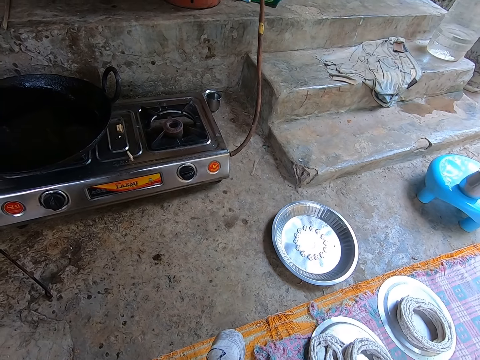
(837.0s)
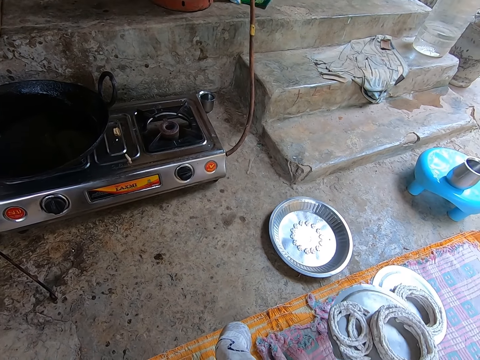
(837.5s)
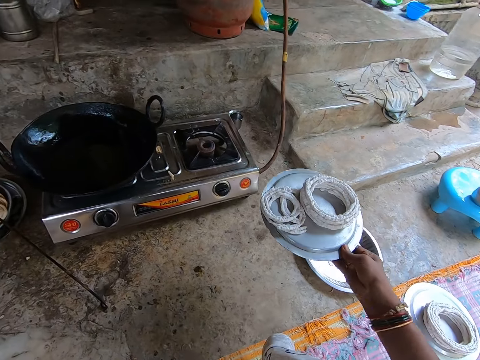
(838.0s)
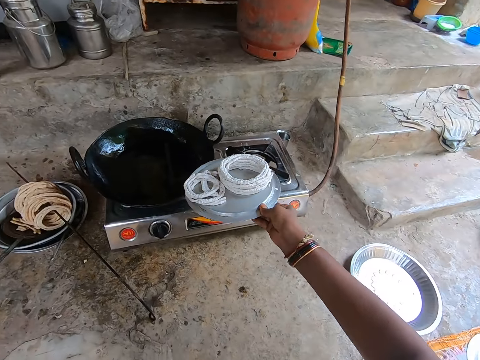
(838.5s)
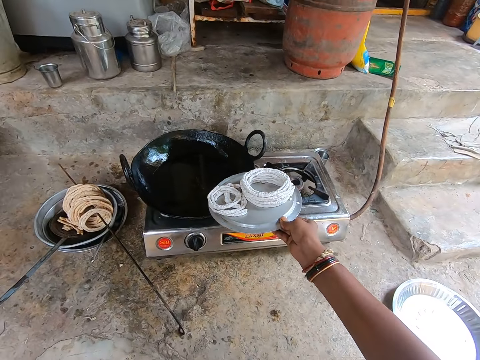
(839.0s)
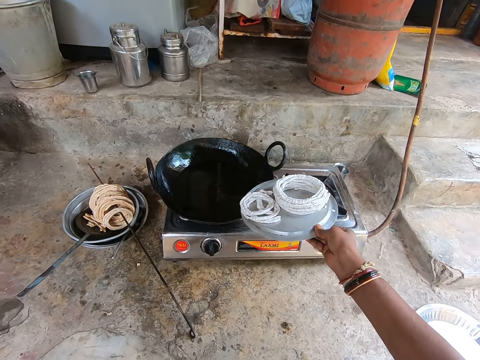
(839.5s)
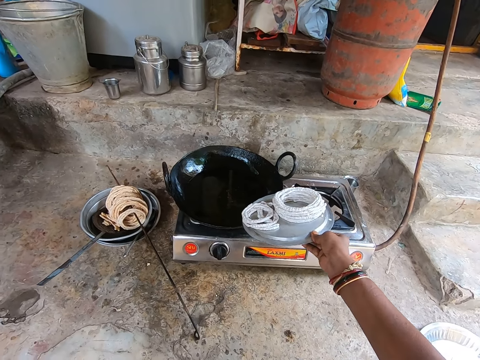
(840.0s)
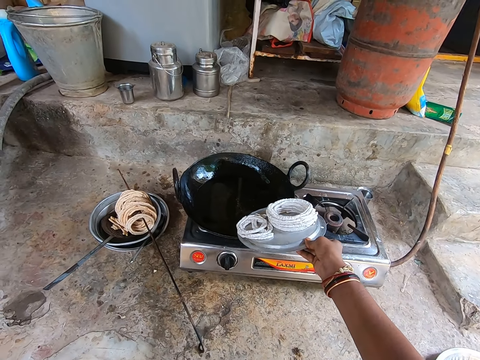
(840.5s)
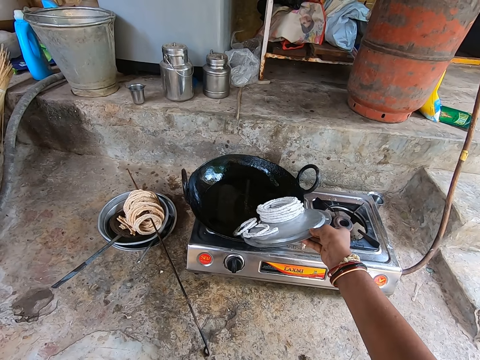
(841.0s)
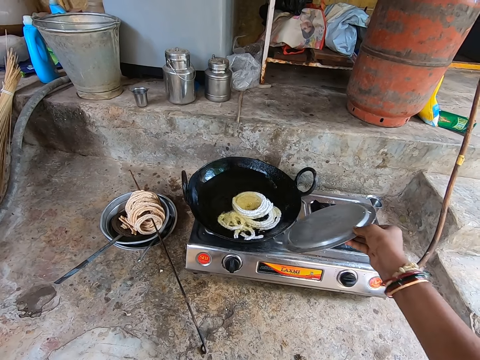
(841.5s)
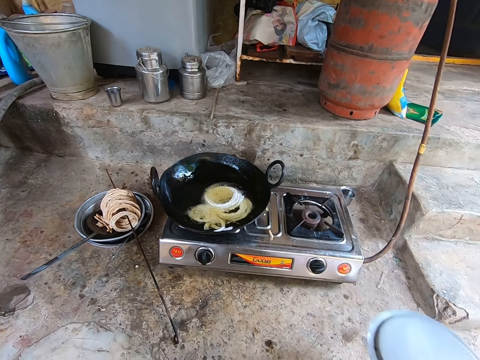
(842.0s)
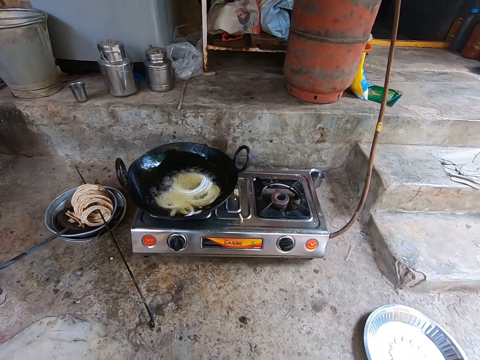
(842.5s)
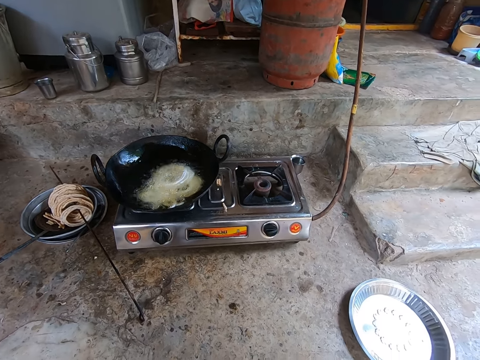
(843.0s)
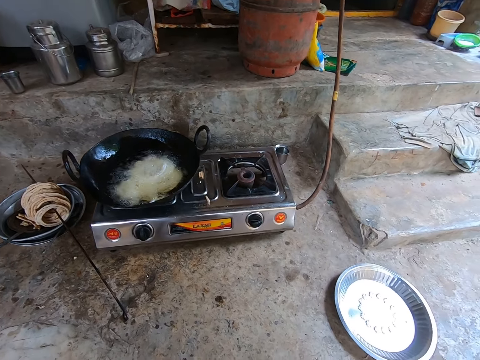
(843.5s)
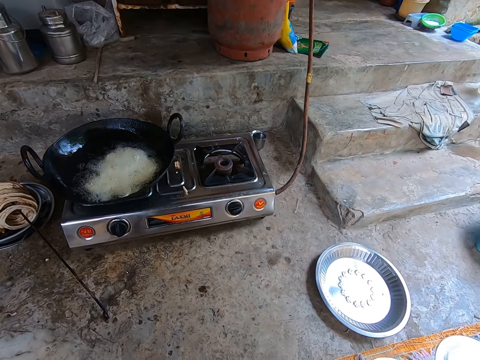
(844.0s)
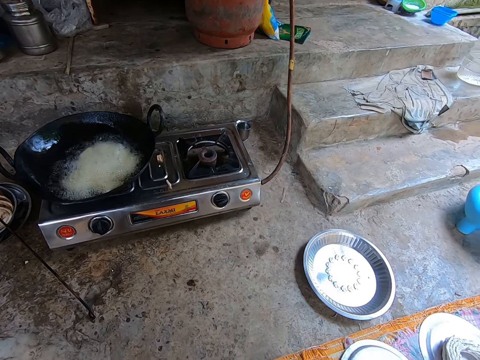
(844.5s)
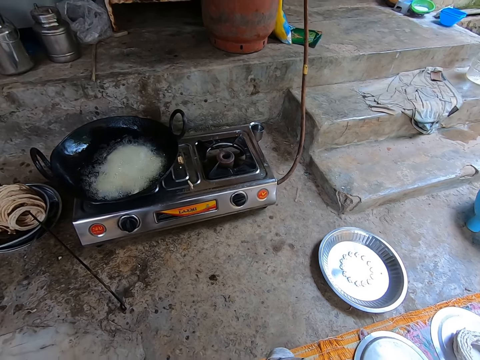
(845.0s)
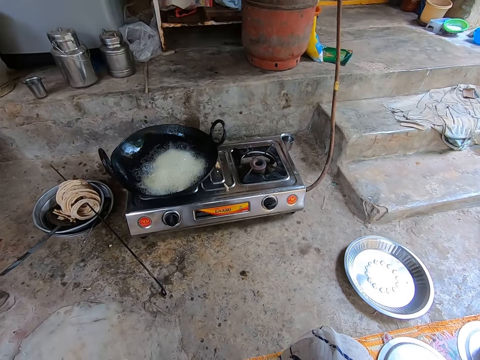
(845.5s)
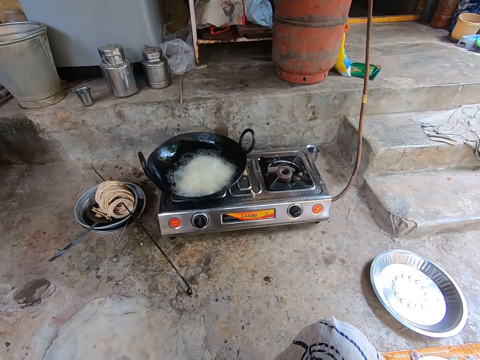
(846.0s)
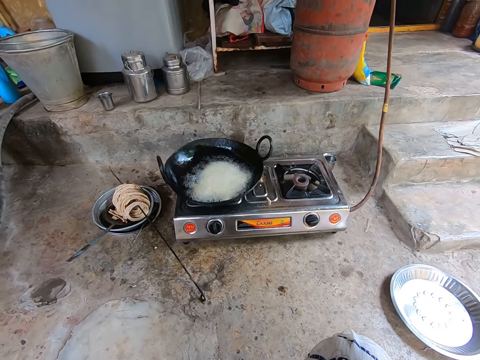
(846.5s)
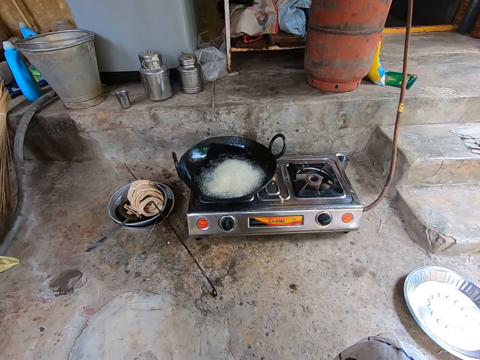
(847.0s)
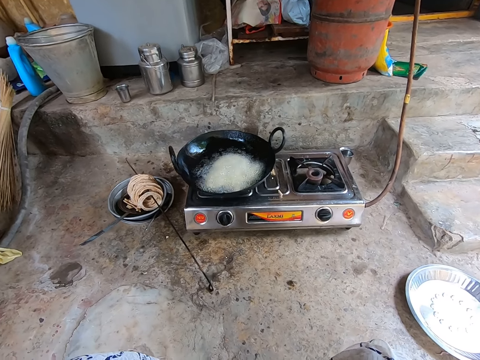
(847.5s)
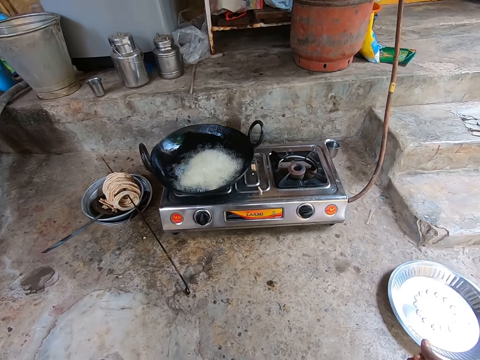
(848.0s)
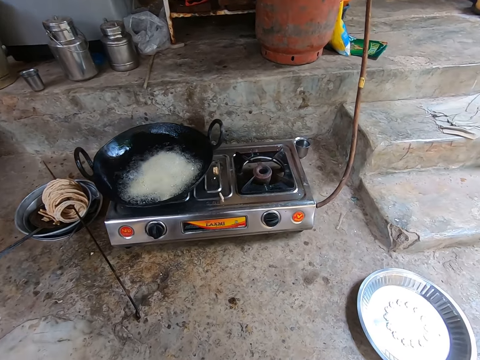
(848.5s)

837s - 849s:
The camera wearer takes the lid with food. They lift the lid, move the lid, and look at the frying pan. They pour the pasta on the cooking oil in the pan. They pull back the lid and look around. They put the lid on the floor. They move the right hand and look around. They move the right hand. They take the lid.

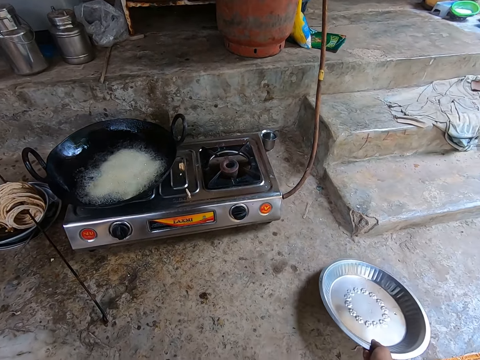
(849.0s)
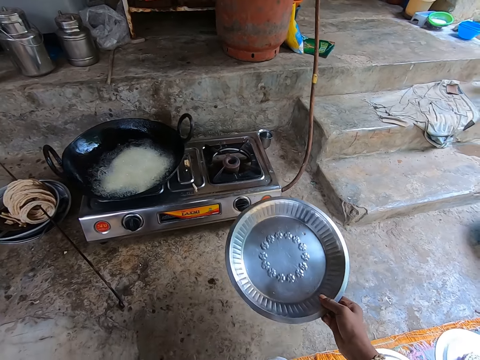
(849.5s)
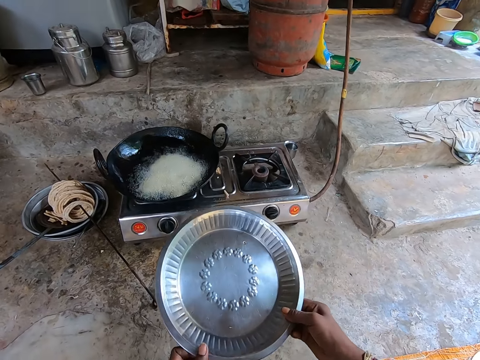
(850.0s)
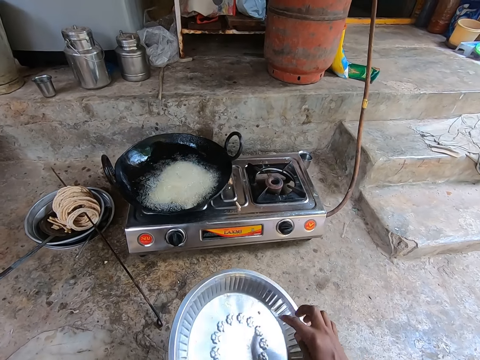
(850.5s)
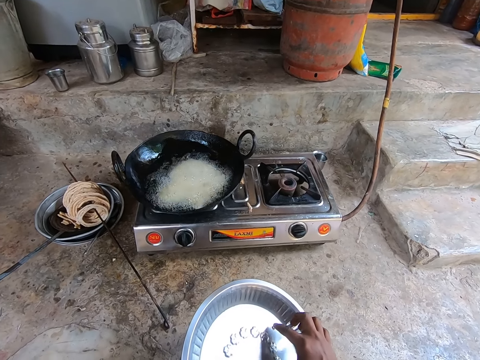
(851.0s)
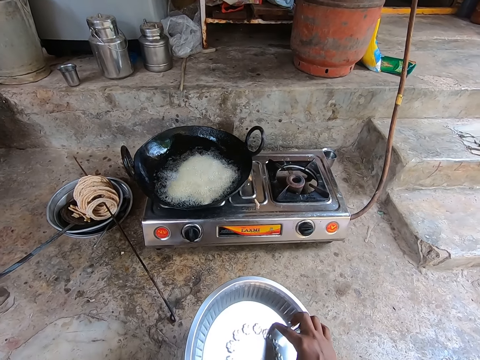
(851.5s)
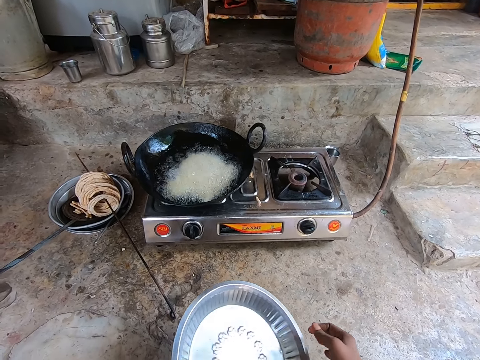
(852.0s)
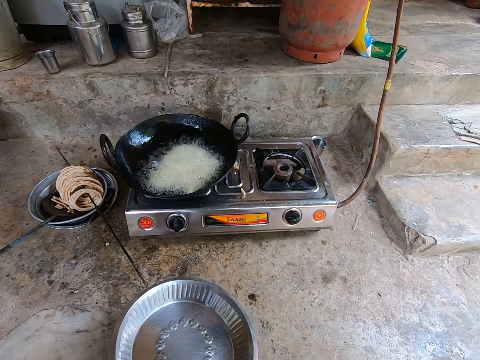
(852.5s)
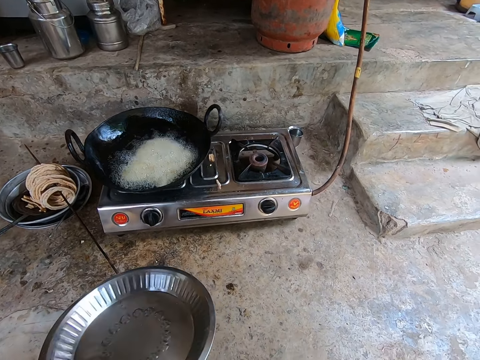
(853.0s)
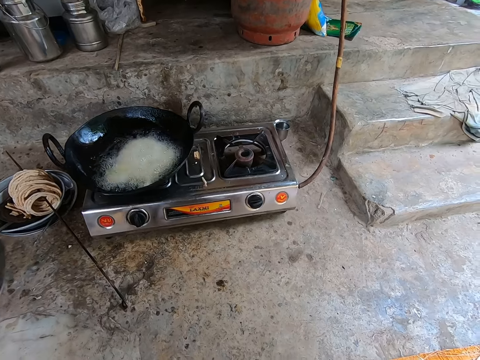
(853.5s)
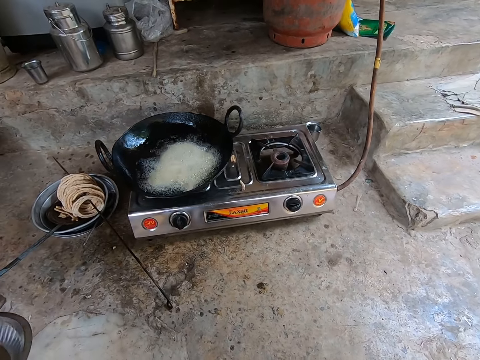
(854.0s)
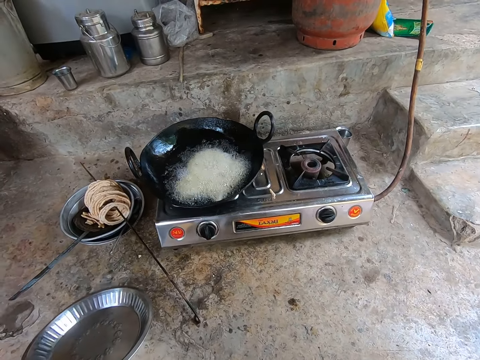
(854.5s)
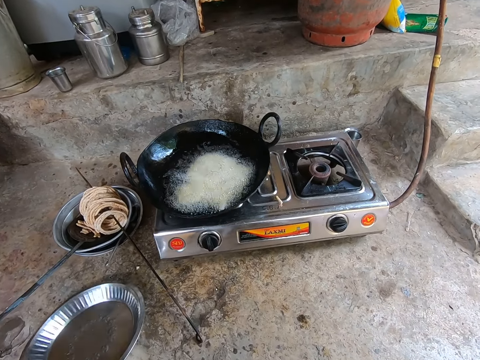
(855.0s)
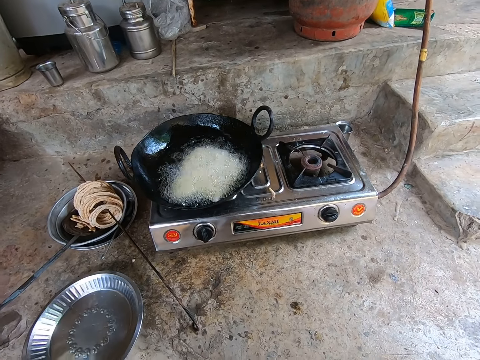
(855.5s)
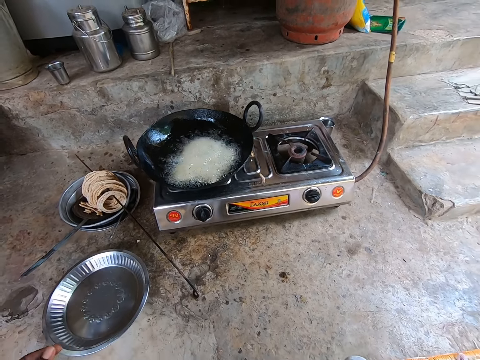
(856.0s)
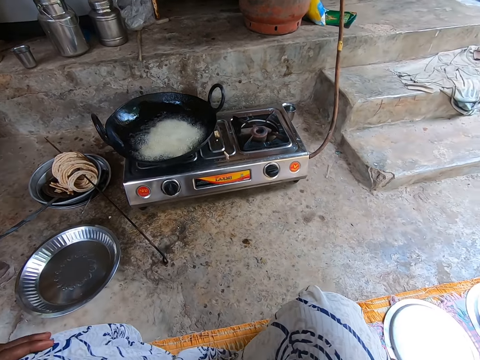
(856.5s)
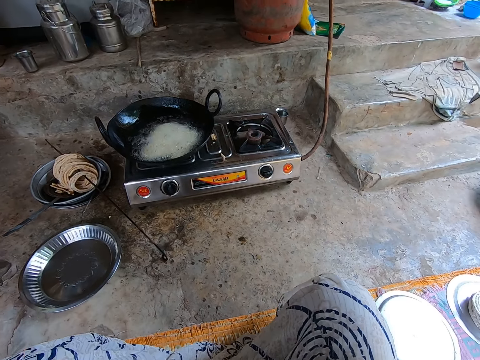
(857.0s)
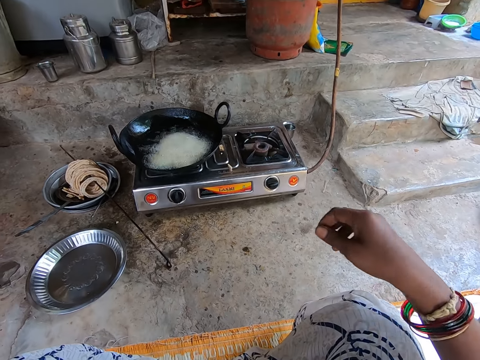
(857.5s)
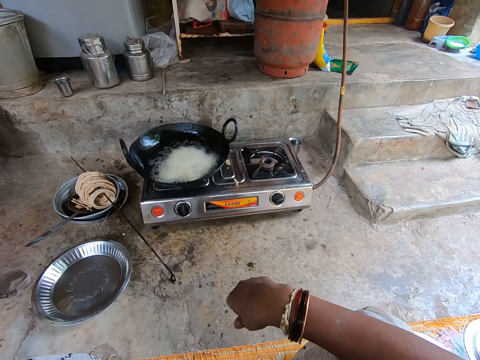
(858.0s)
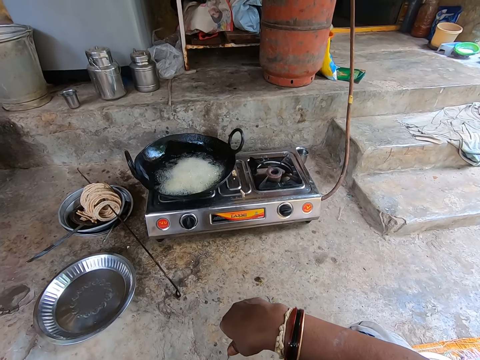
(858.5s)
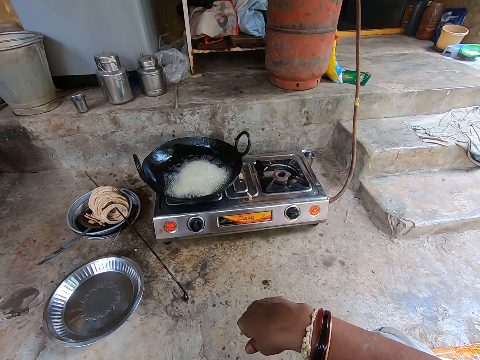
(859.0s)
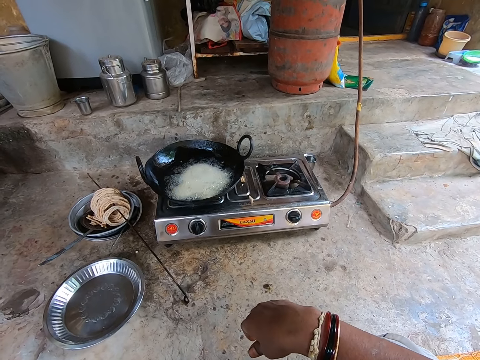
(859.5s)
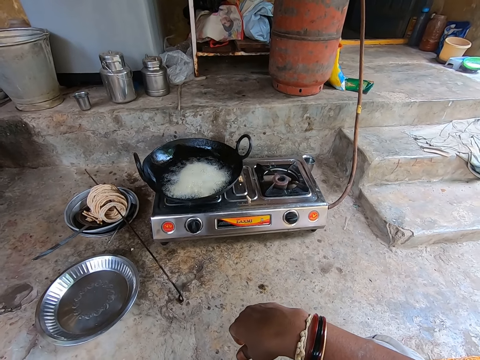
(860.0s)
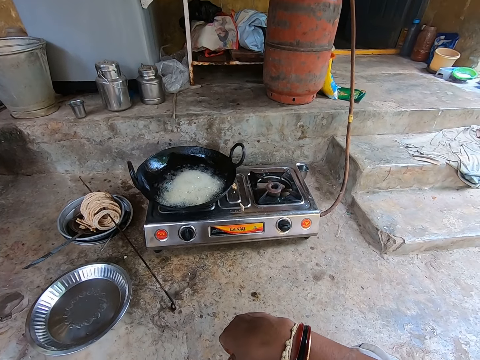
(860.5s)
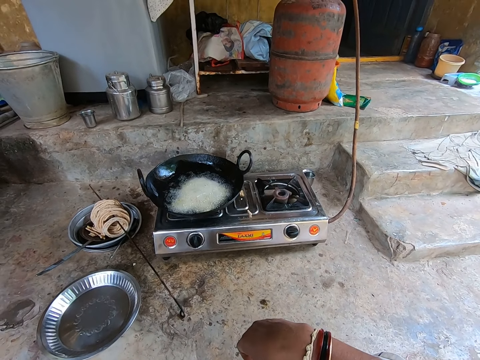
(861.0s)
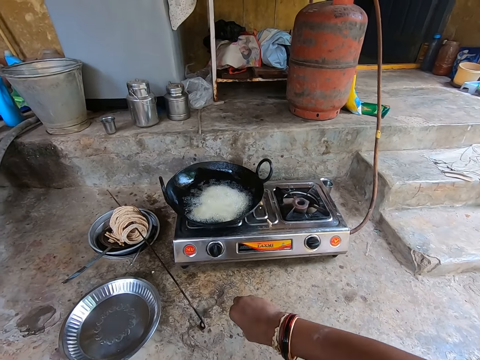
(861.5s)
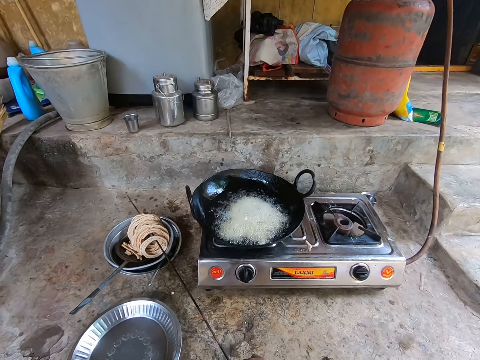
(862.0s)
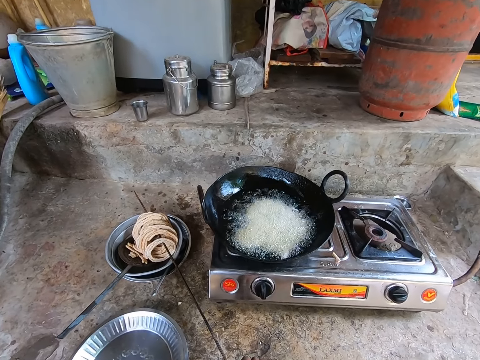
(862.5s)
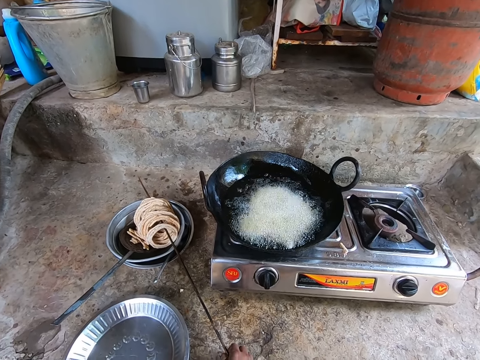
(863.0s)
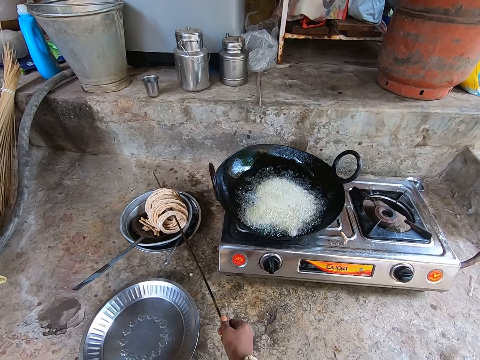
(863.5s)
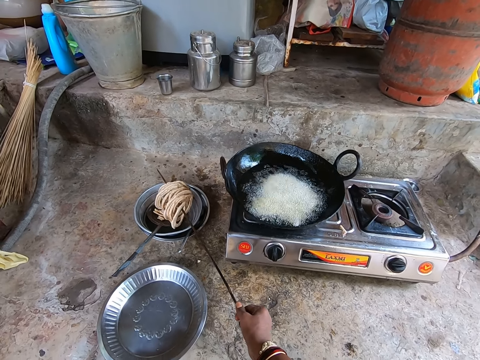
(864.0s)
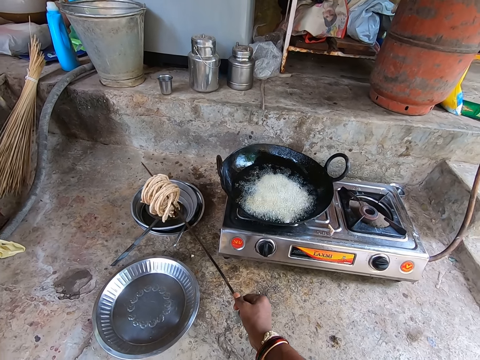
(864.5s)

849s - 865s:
The camera wearer picks up a platter. They lift the platter, transfer the platter to the left hand, move the right hand, and wipe the platter with the right hand. They move the platter, lift the platter, look around, and move the platter. They place the platter down and pull back the left hand. They look around. They lift the right hand and look around. They move the right hand. They pick up the cooking stick with dough.
